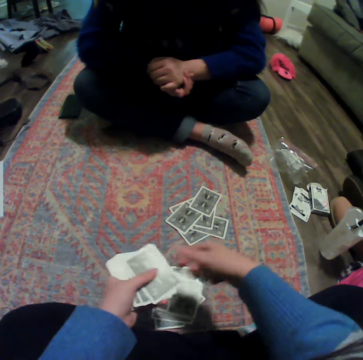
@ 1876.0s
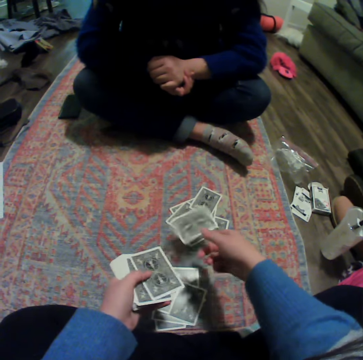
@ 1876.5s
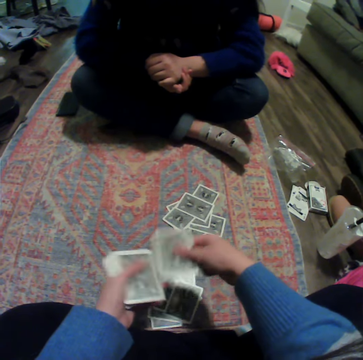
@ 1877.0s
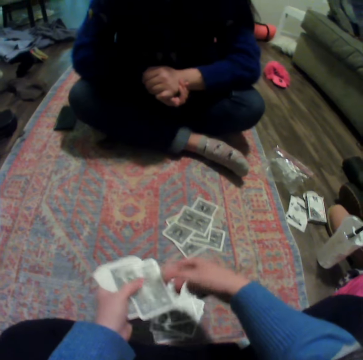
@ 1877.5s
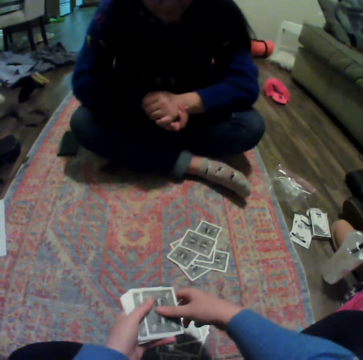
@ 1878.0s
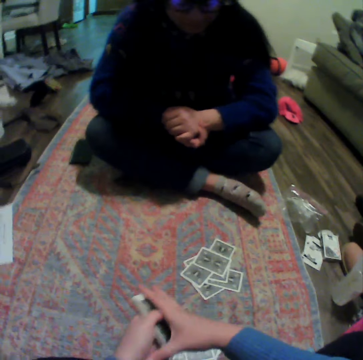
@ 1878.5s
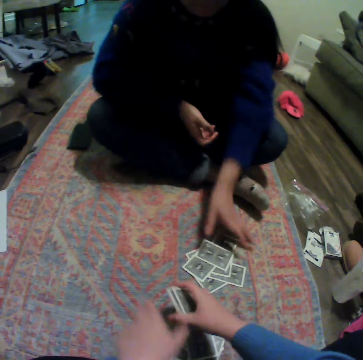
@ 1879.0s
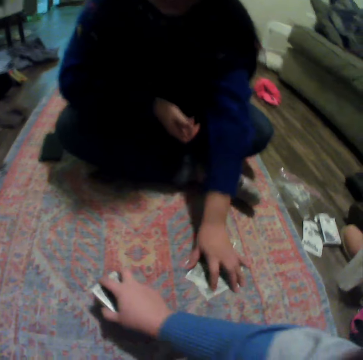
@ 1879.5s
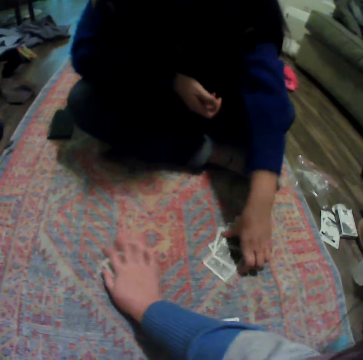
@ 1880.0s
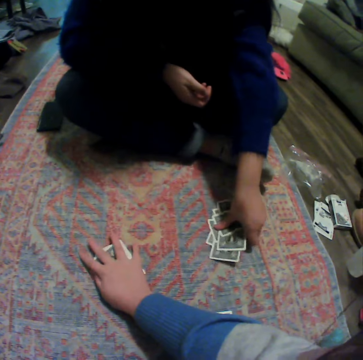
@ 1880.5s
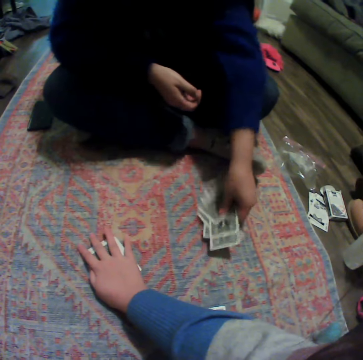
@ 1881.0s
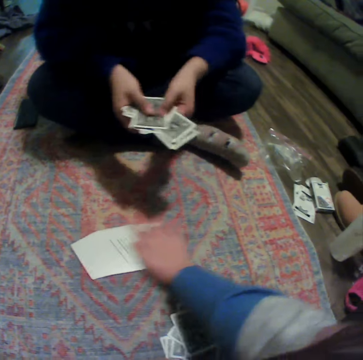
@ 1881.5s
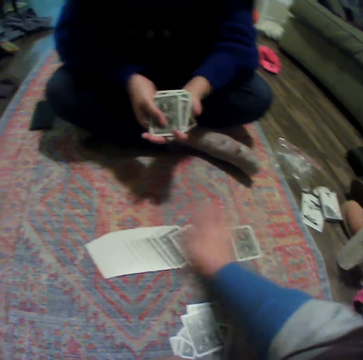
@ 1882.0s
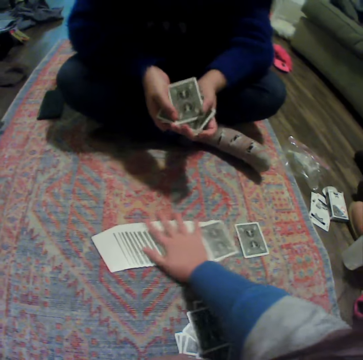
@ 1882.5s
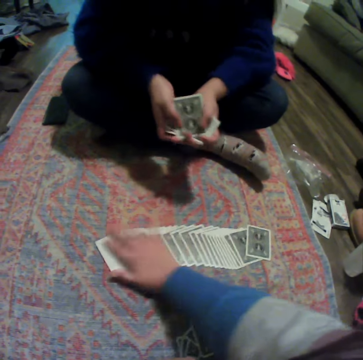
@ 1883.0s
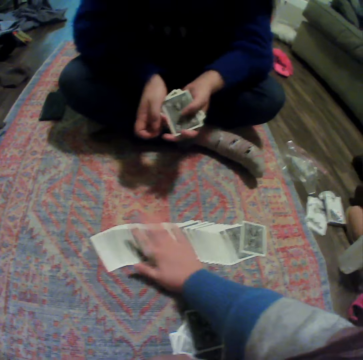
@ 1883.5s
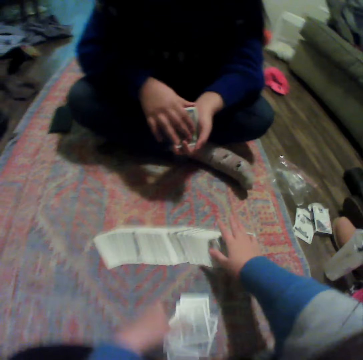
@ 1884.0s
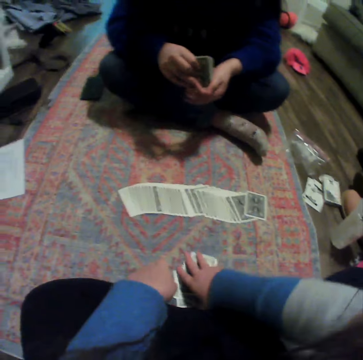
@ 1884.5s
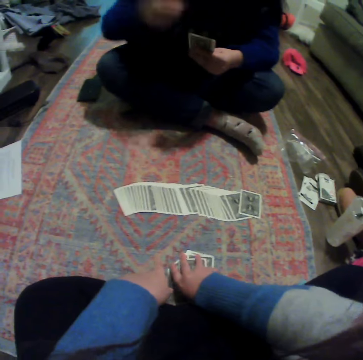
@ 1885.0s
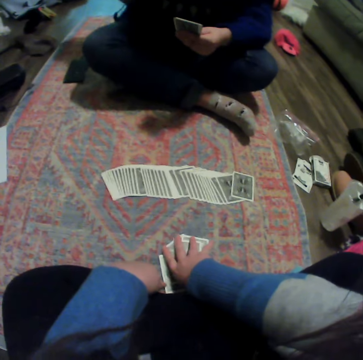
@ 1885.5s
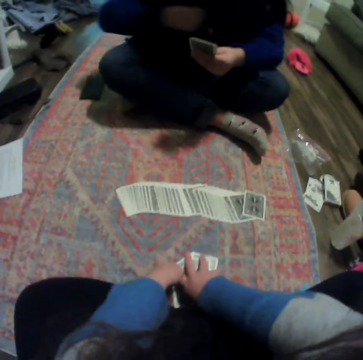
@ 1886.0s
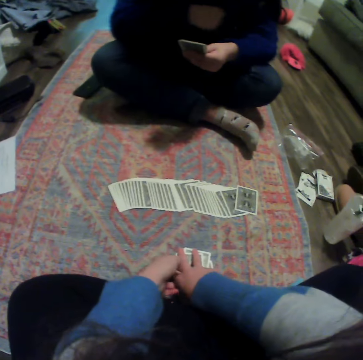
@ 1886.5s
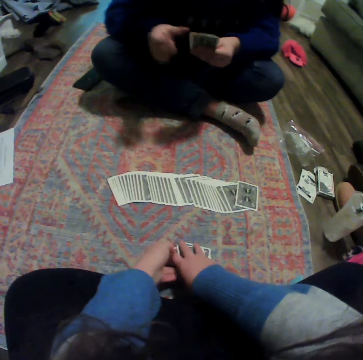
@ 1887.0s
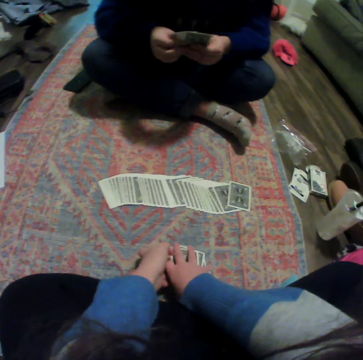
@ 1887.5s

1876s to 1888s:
The camera wearer drops a card on the mat repeatedly. A lady talks to the camera wearer. The lady picks up her cards. The camera wearer drops a card on the mat. They drop cards on the mat. They spread the cards on the carpet. The lady gathers the cards. The camera wearer picks up their cards on the carpet. The lady moves her hand.

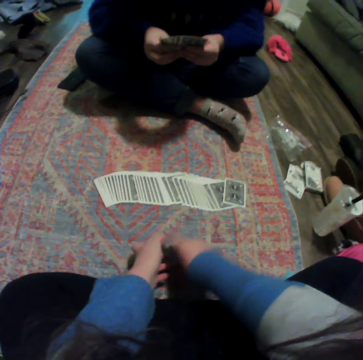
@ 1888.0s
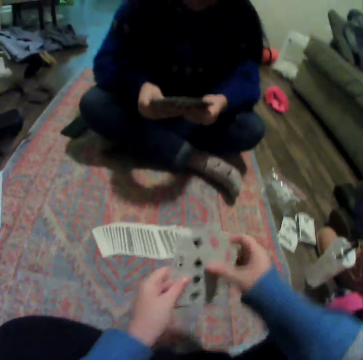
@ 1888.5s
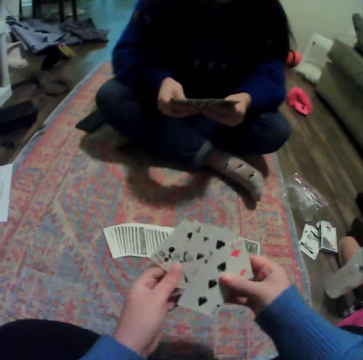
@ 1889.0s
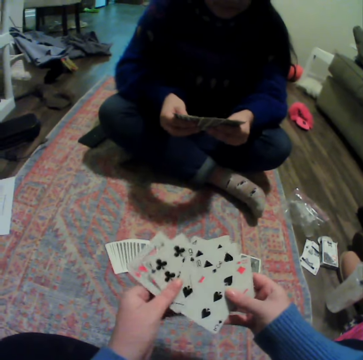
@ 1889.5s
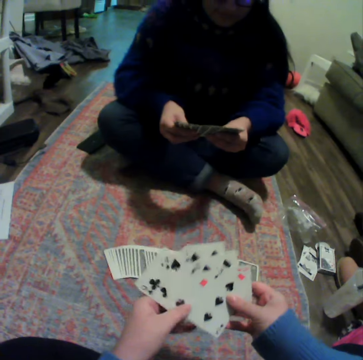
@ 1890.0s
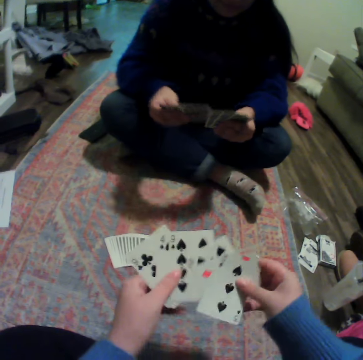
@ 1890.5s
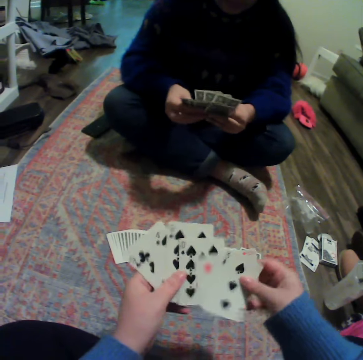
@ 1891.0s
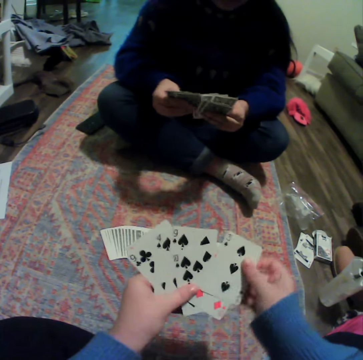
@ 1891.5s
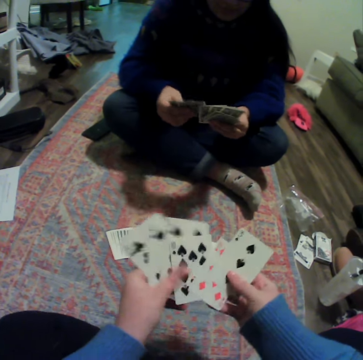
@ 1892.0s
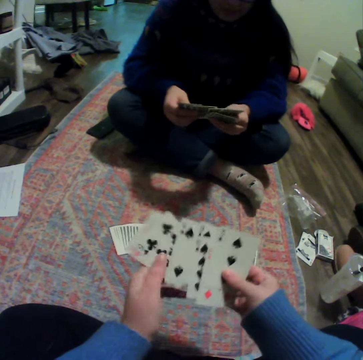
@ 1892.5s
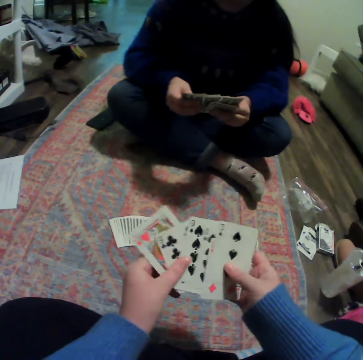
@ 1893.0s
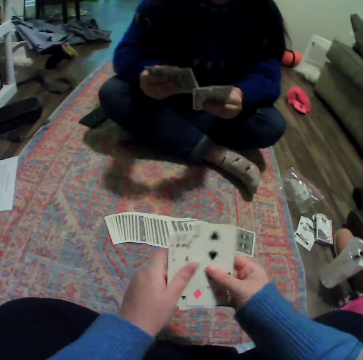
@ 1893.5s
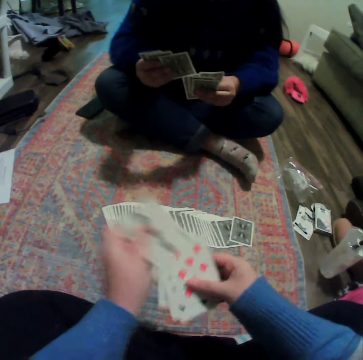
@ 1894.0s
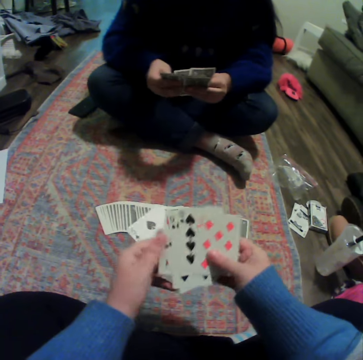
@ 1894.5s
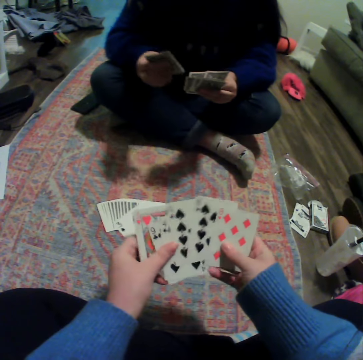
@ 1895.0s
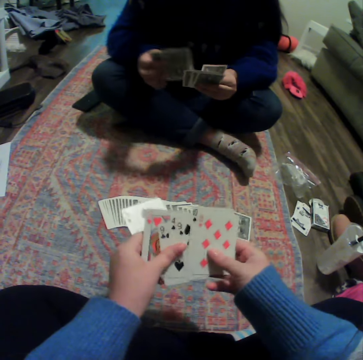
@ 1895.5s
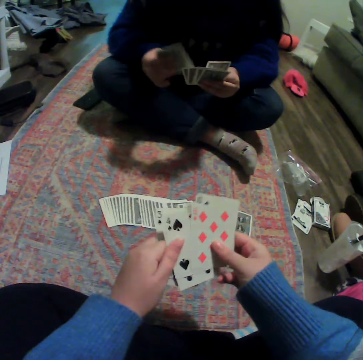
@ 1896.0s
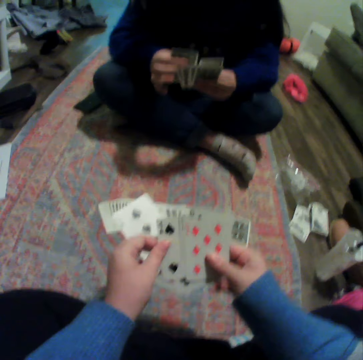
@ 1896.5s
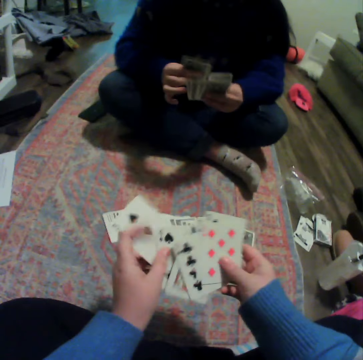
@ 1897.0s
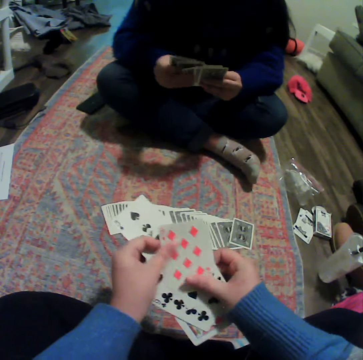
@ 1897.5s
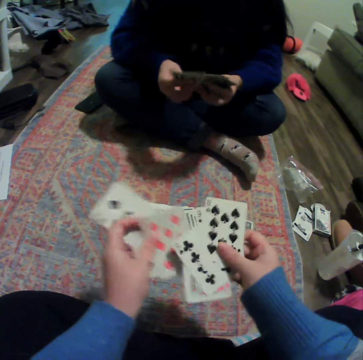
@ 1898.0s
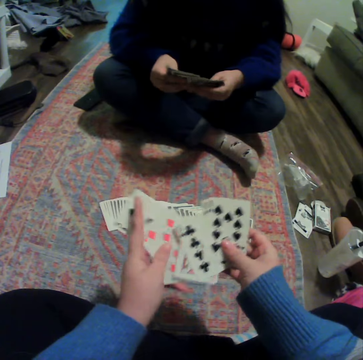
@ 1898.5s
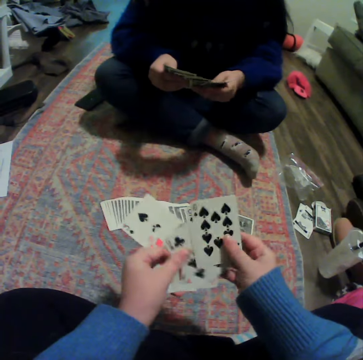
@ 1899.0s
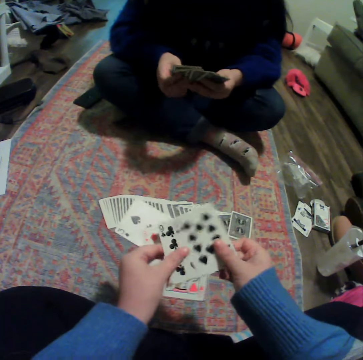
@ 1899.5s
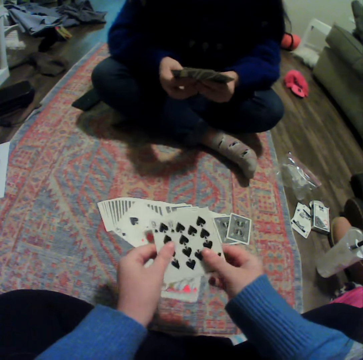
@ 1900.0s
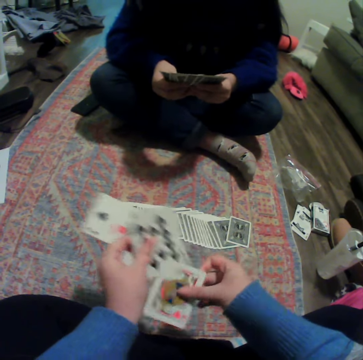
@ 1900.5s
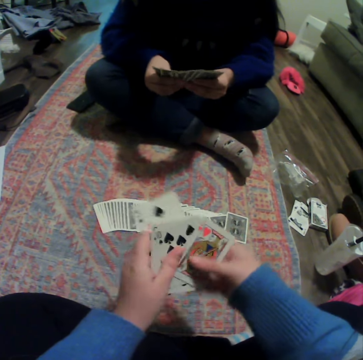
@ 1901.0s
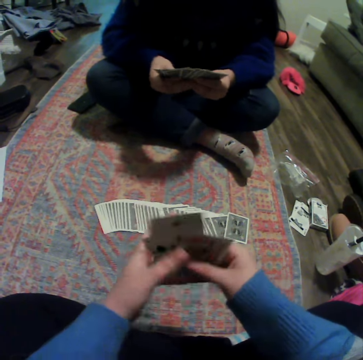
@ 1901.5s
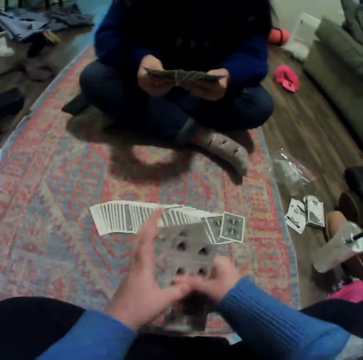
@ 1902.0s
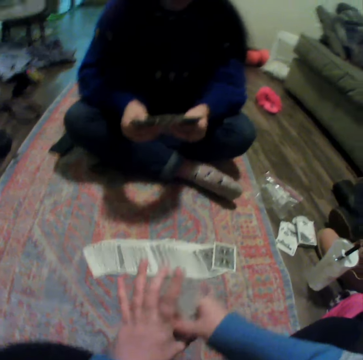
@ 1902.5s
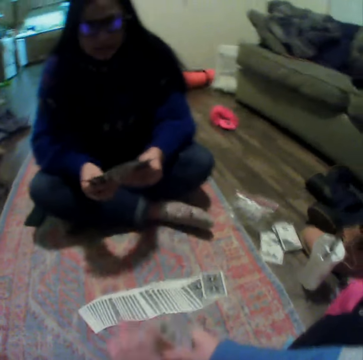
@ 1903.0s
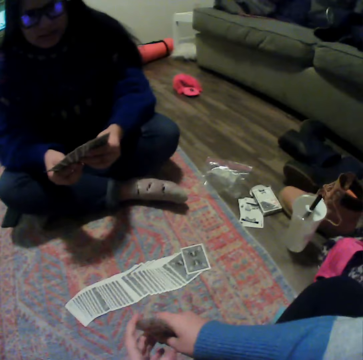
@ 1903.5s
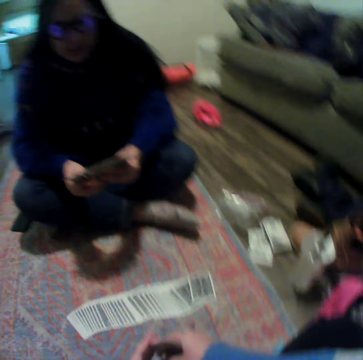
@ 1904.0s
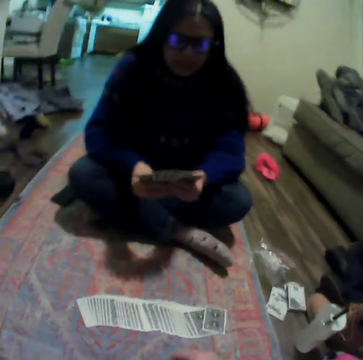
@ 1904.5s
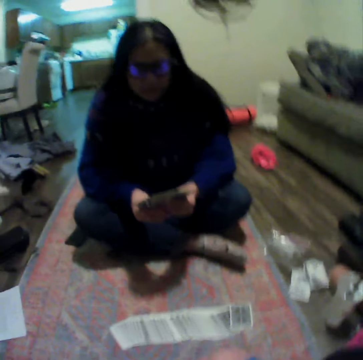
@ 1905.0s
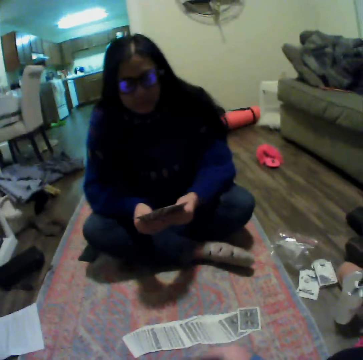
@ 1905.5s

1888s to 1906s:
A lady spreads cards. The camera wearer organizes their cards and spreads the cards. The lady organizes her cards and shuffles the cards. The camera wearer reshuffles the cards. The lady spreads the cards. The camera wearer gathers the cards.

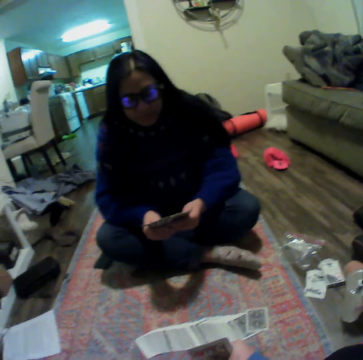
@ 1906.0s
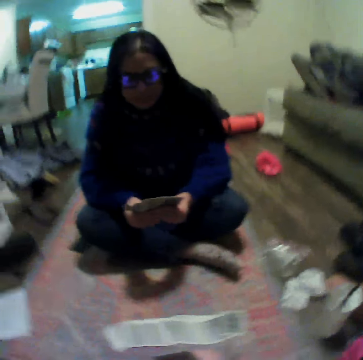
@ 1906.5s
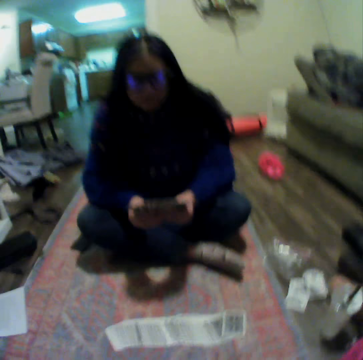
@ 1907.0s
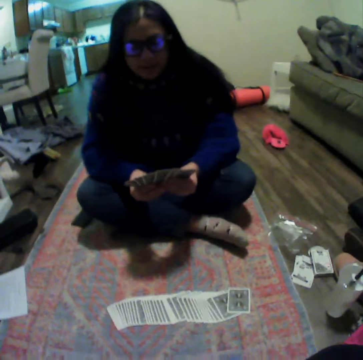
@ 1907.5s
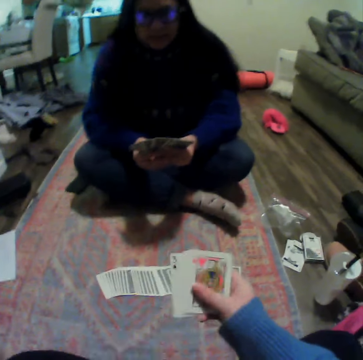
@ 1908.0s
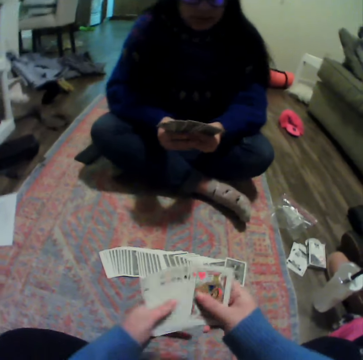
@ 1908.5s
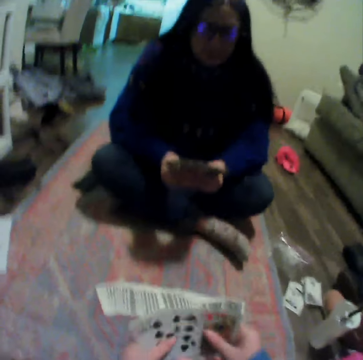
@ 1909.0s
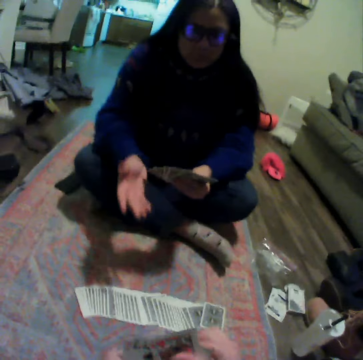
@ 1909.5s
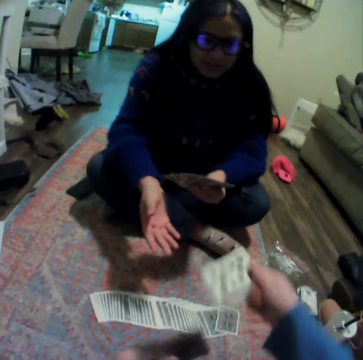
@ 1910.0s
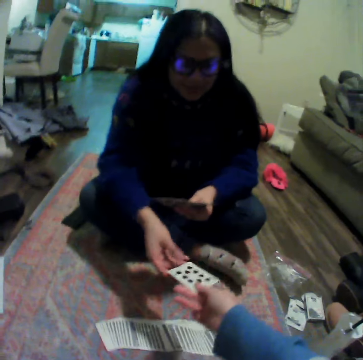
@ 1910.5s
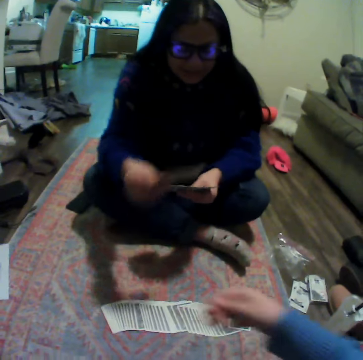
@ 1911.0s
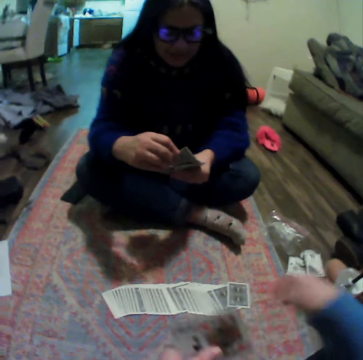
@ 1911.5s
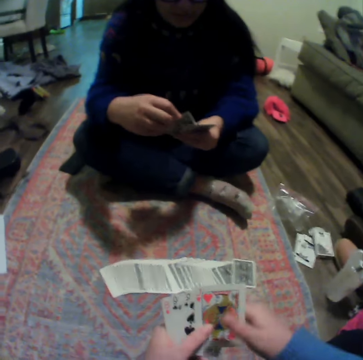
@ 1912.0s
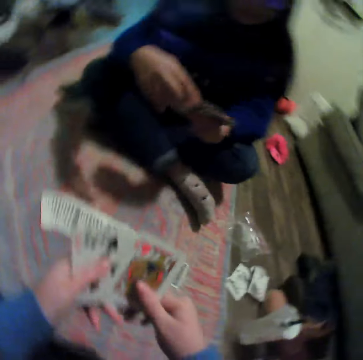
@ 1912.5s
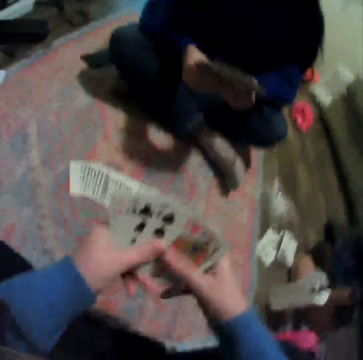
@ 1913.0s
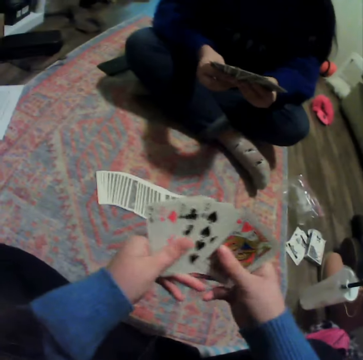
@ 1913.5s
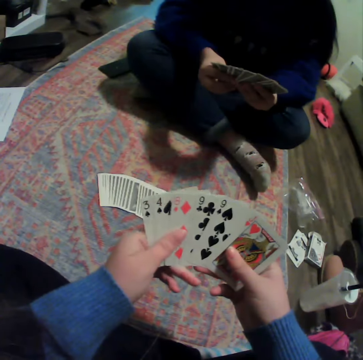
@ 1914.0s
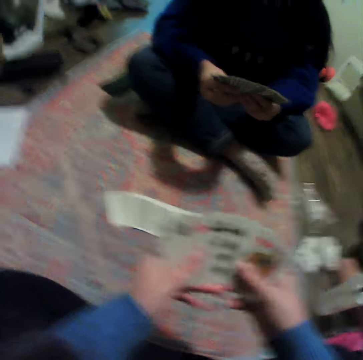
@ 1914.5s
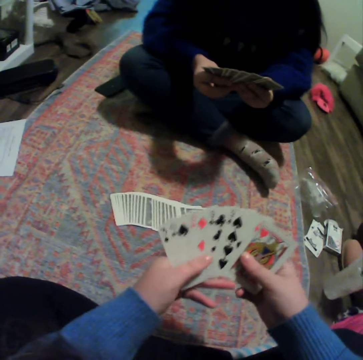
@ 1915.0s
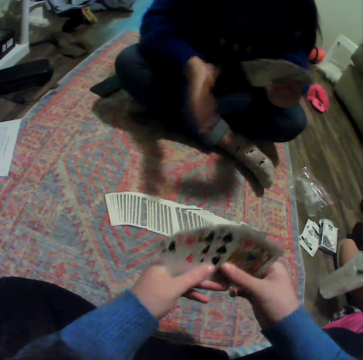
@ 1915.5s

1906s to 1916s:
The camera wearer spreads cards. A lady picks a card from the camera wearer. The camera wearer hands over the card to the lady. The lady puts the card between other cards. The camera wearer organizes their cards and spreads the cards. The lady spreads the cards.
